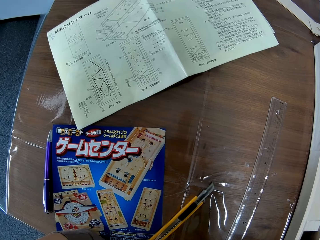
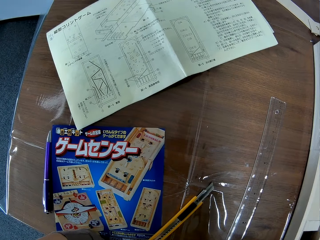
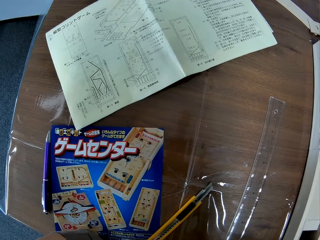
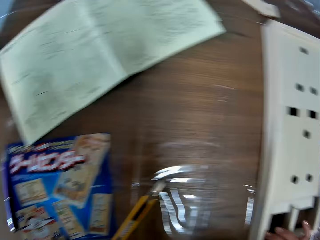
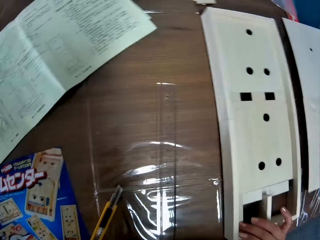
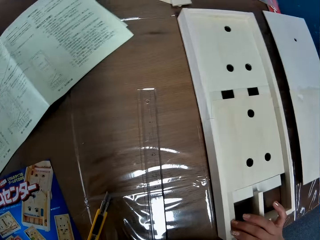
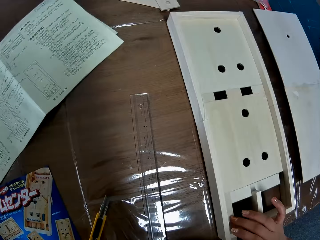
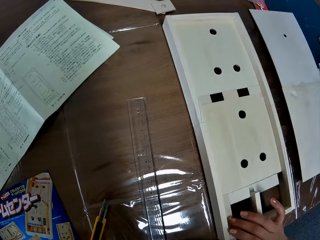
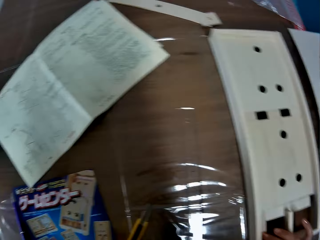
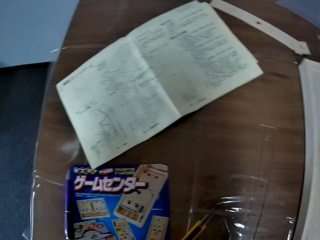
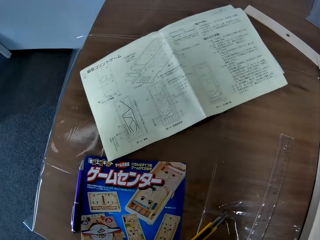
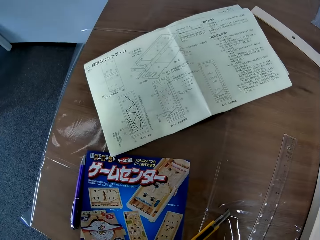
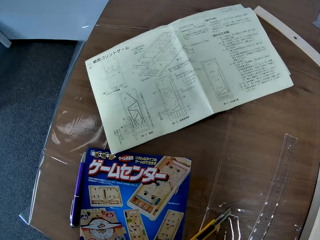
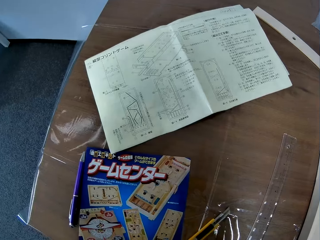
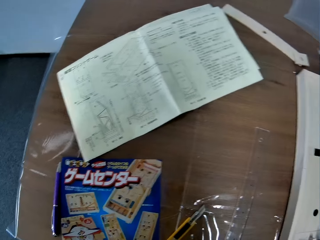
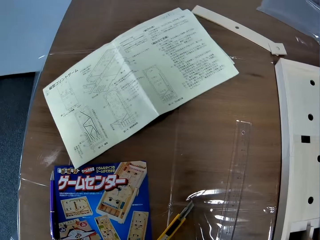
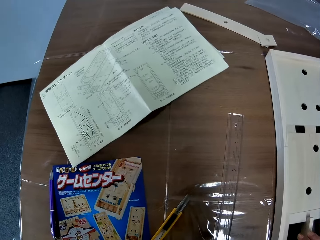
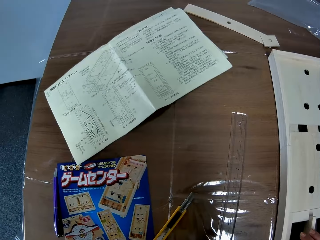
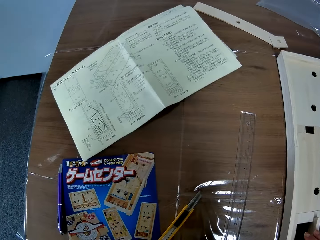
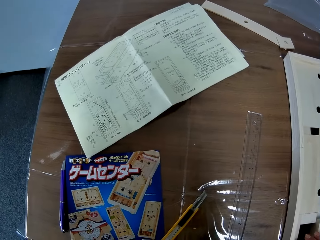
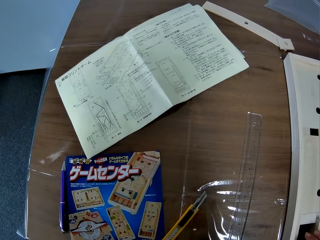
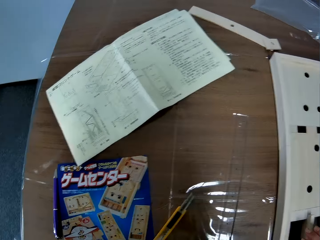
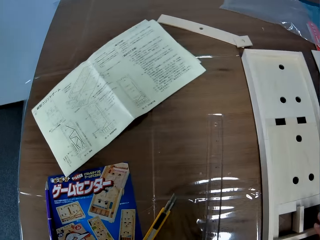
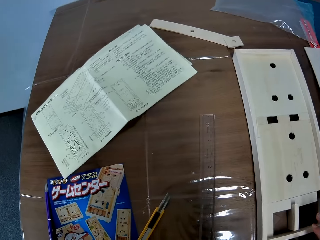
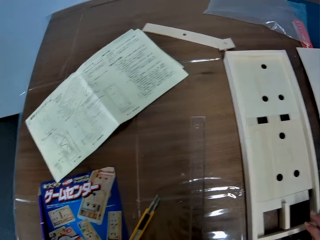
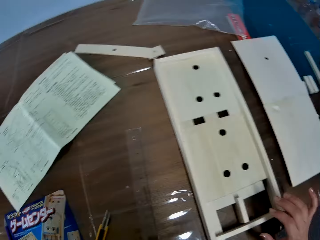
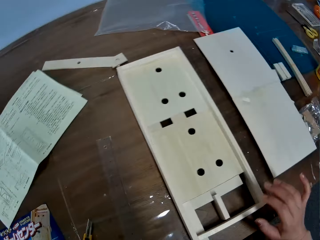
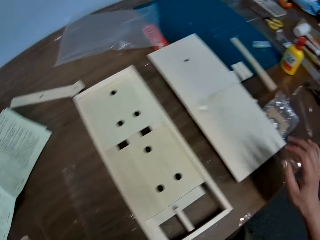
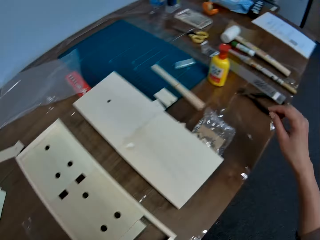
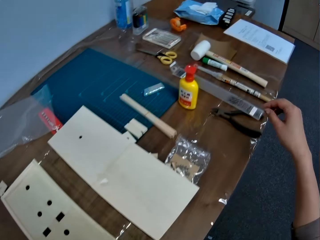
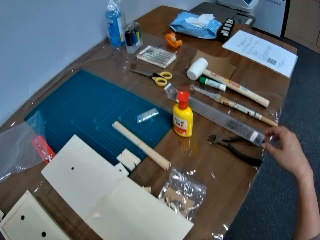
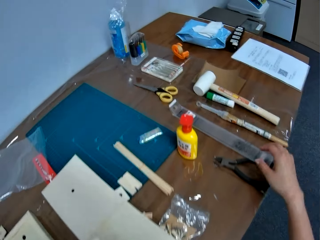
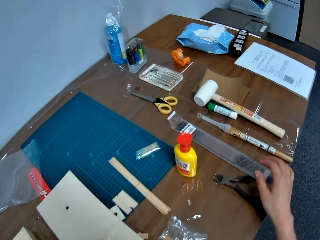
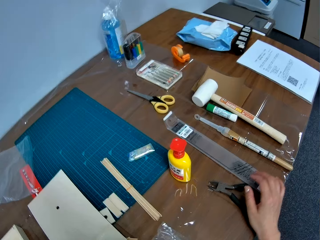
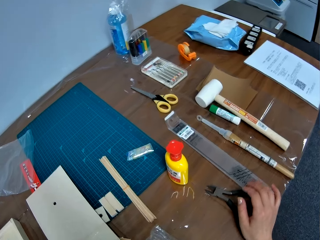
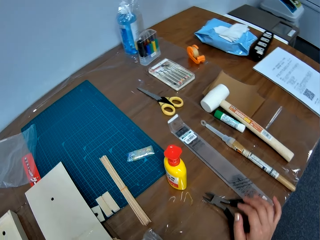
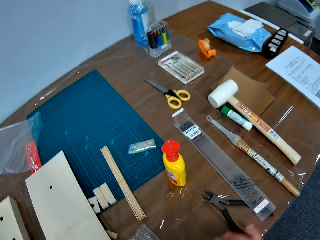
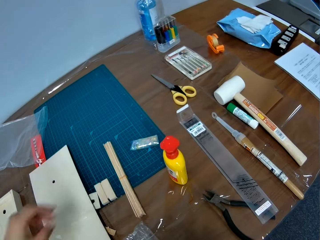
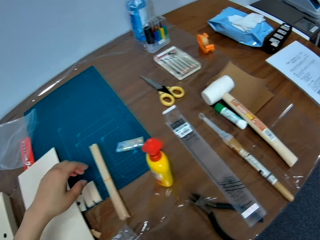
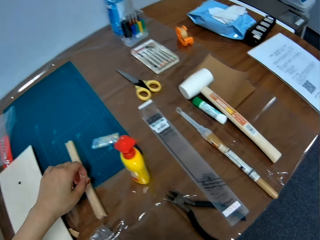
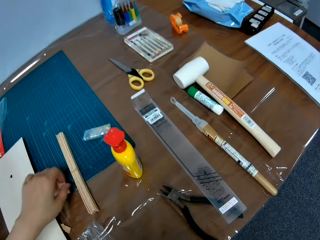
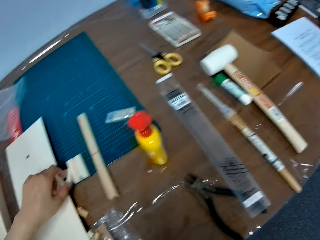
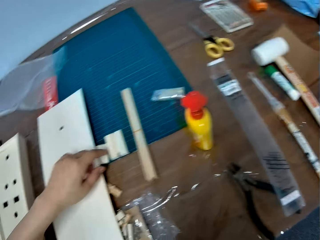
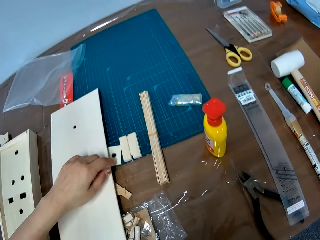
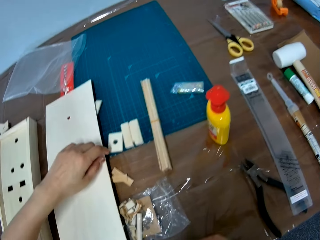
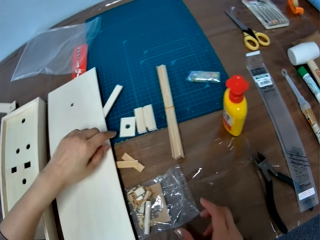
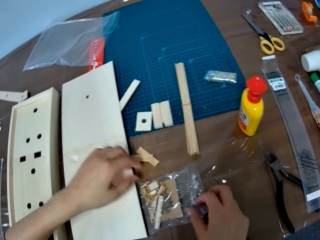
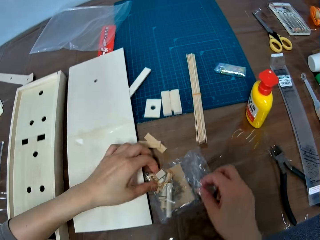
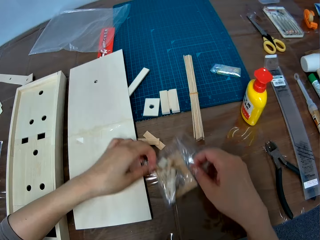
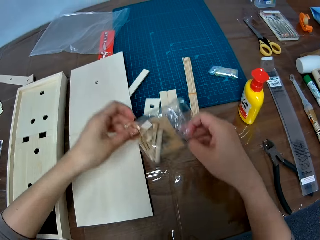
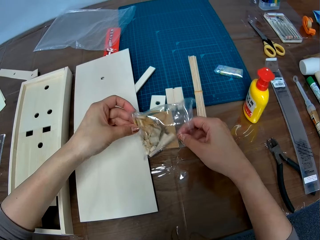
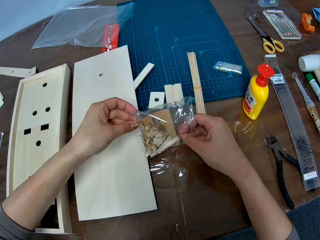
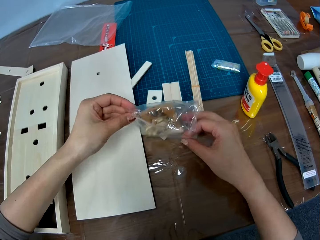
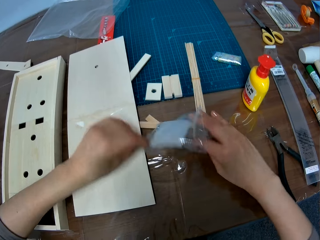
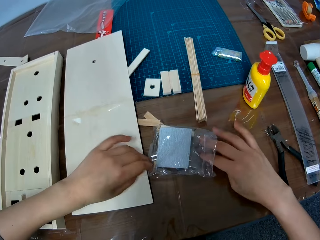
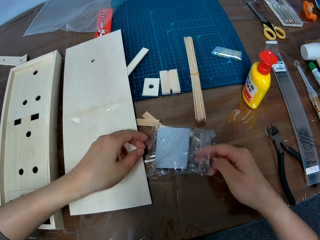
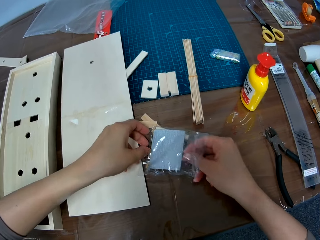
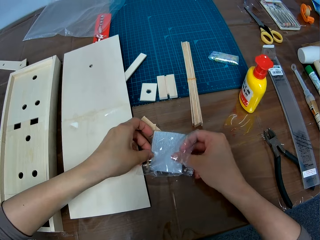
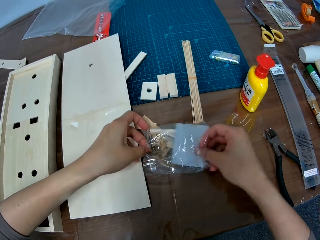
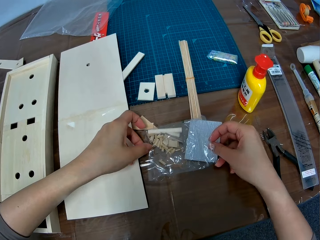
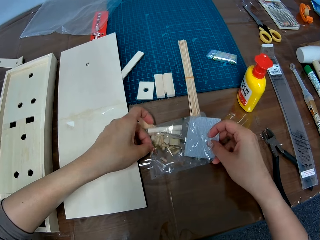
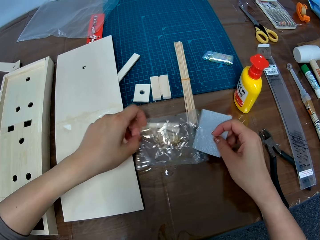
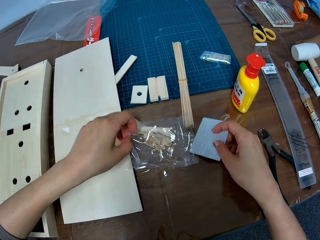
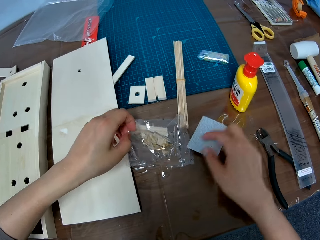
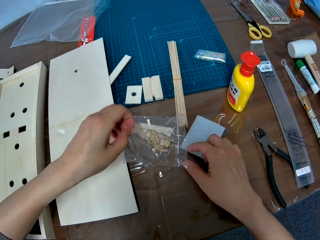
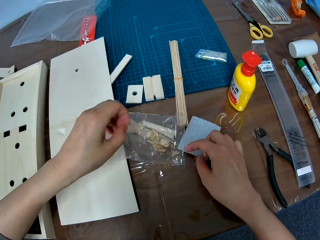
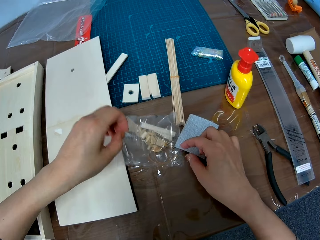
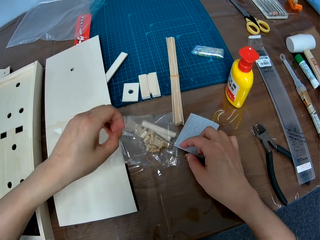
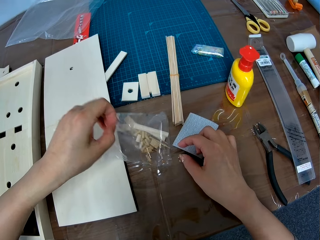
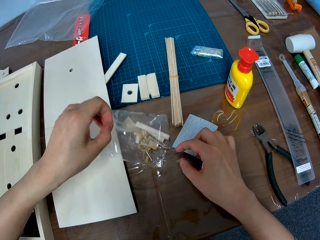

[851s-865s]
The camera wearer looks around the table. They hover the hands on the table. They shift the crafts board base. They pick a bag with sticks on the table. They drop the bag. They pick a piece of paper. They pour the sticks.

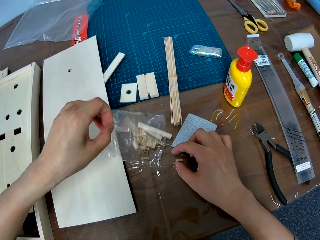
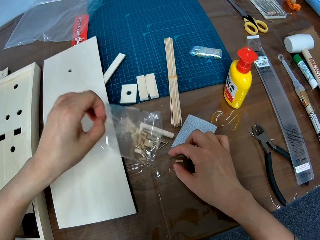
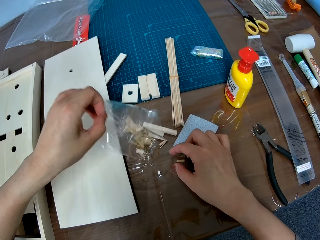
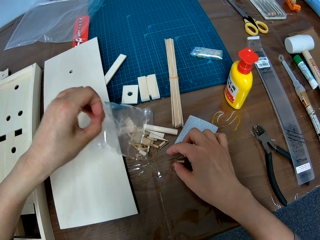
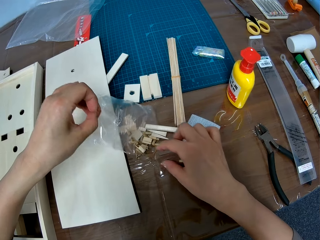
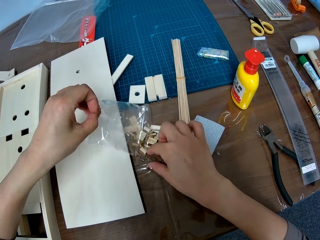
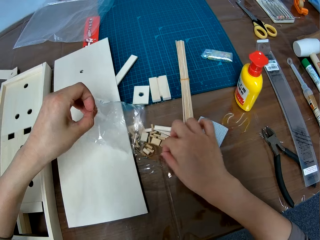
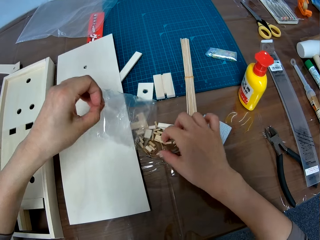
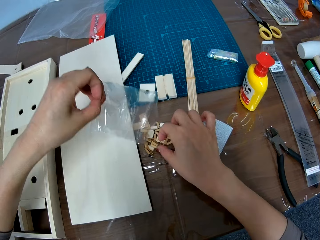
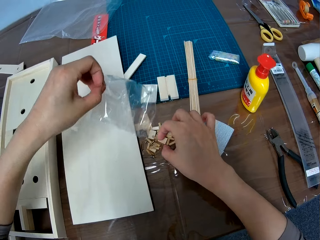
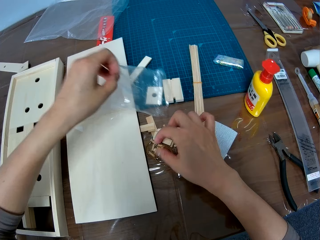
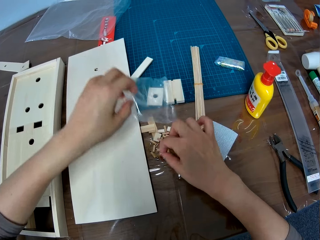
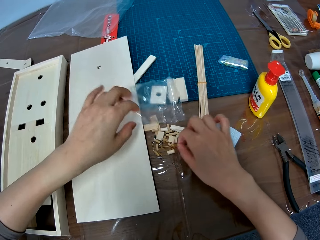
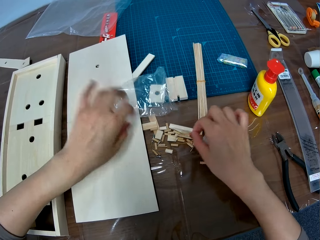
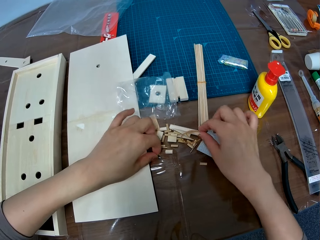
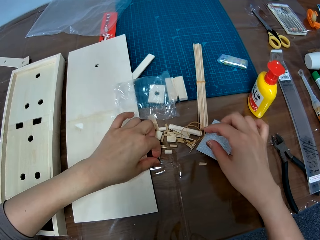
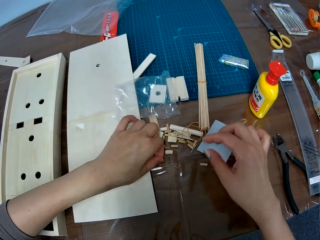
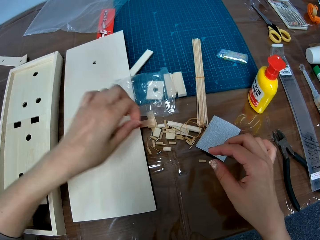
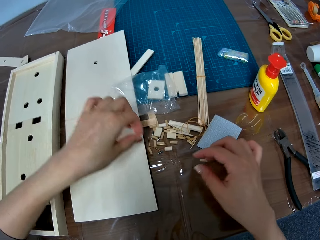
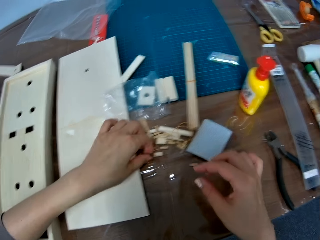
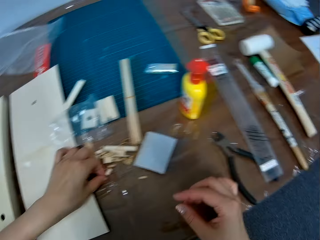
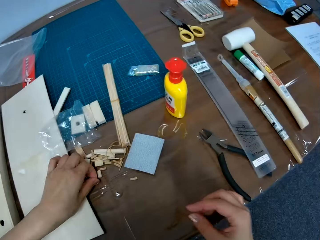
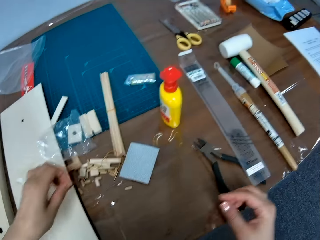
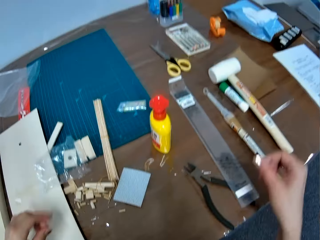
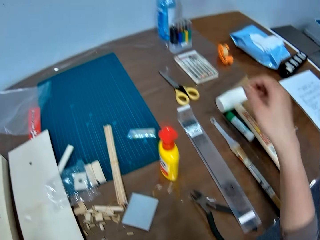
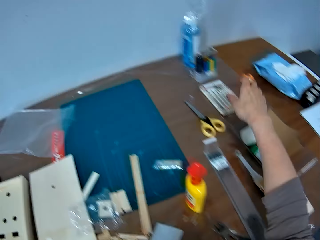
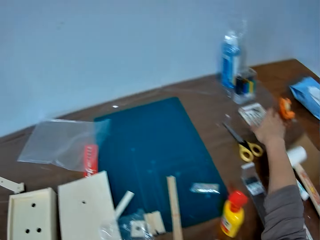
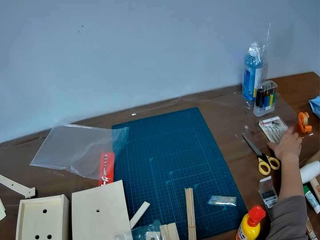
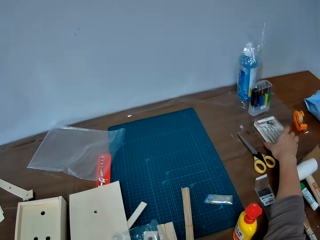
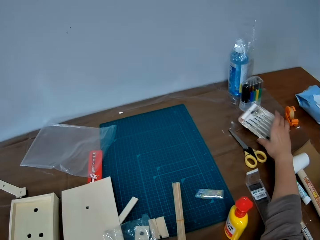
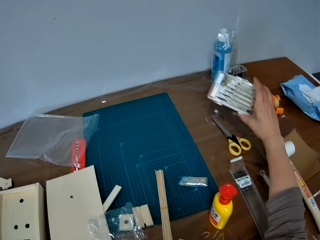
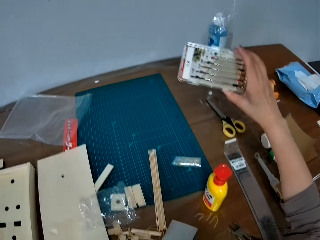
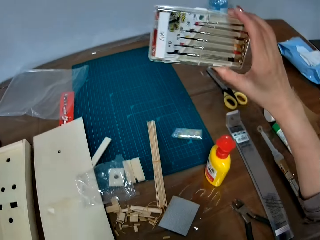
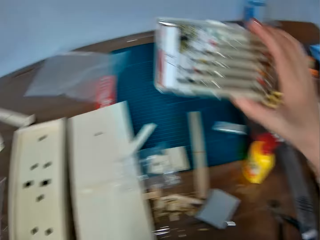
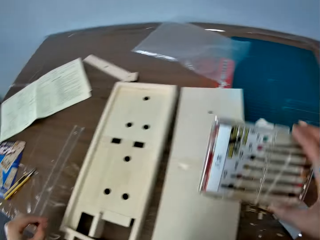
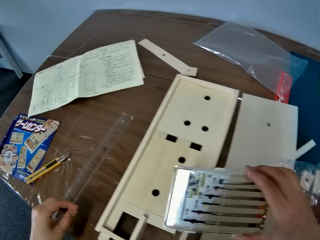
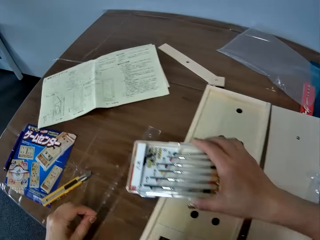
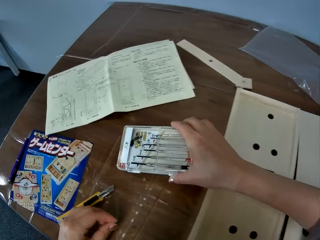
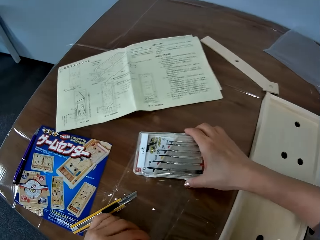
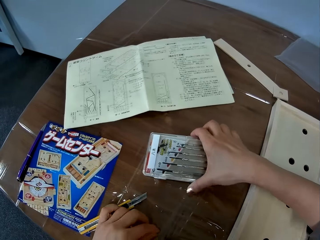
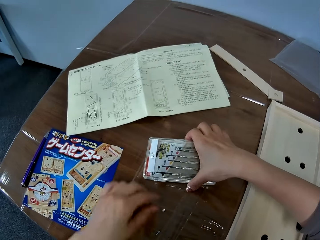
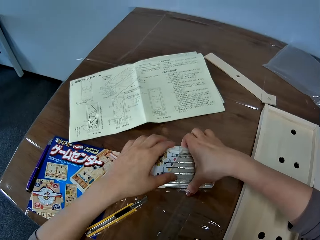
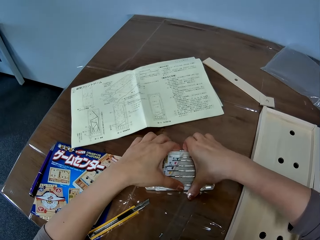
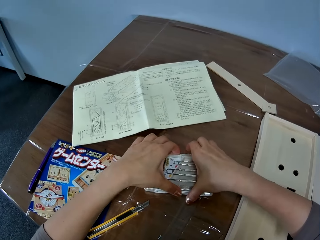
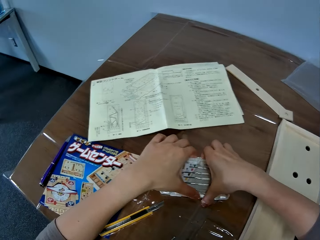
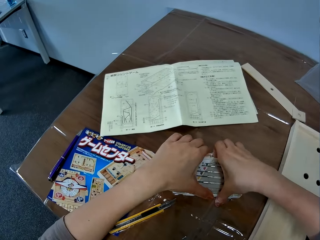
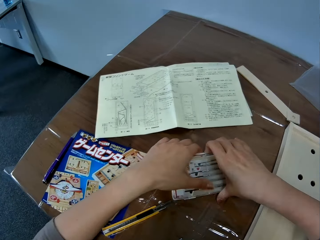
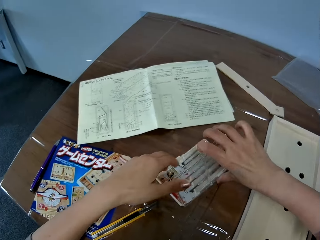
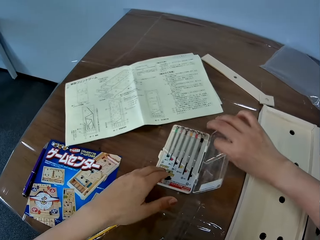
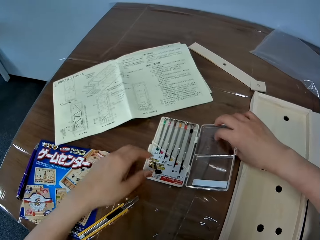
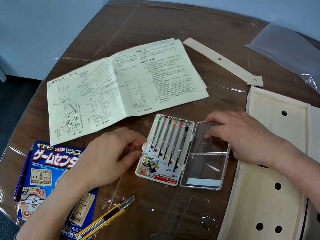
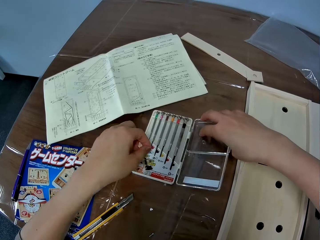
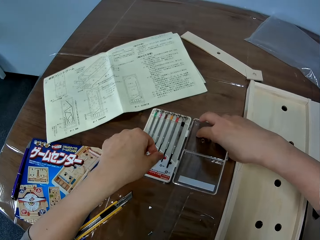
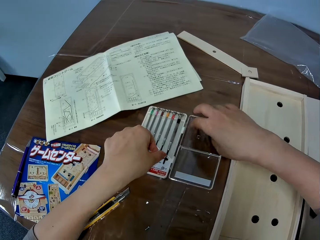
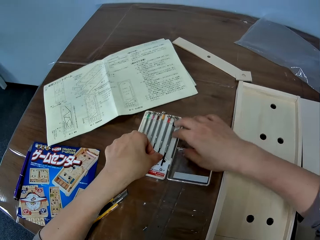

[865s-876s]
The camera wearer selects on the items on the table. They pick a plastic box of screwdrivers on the table. They drop the box of screwdrivers on the table. They open the box.
